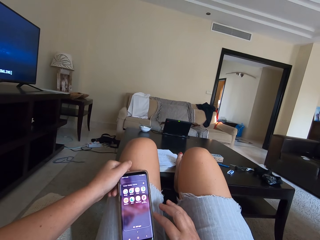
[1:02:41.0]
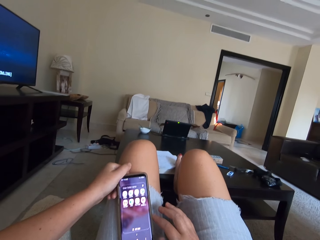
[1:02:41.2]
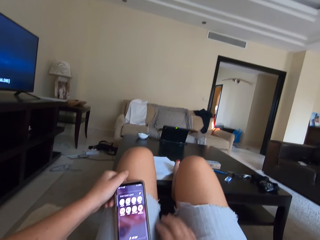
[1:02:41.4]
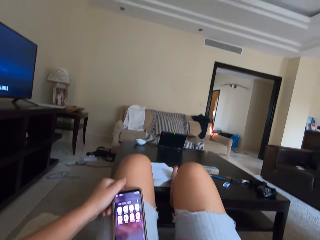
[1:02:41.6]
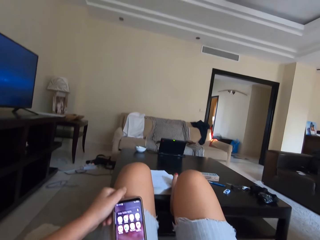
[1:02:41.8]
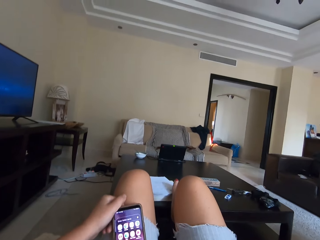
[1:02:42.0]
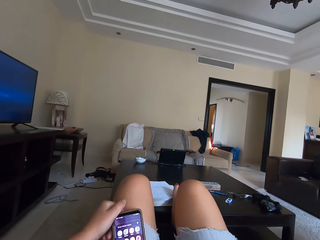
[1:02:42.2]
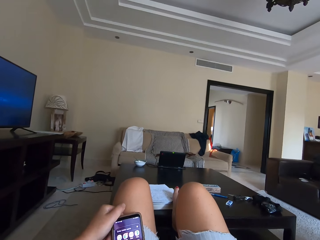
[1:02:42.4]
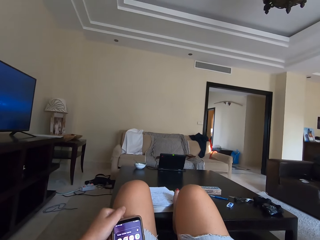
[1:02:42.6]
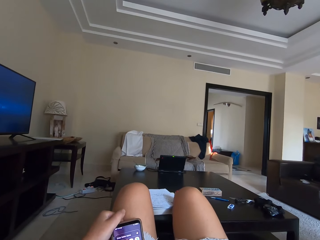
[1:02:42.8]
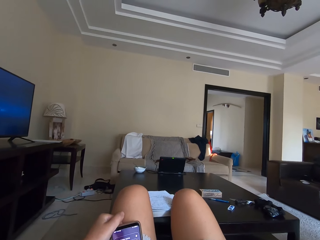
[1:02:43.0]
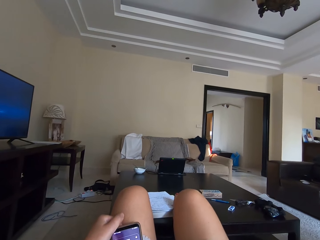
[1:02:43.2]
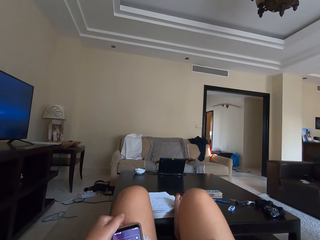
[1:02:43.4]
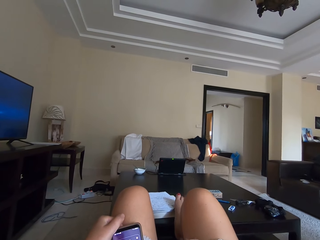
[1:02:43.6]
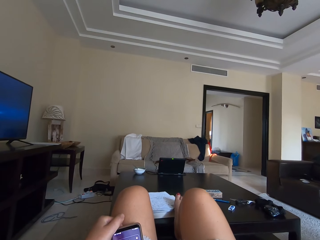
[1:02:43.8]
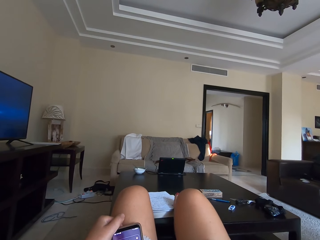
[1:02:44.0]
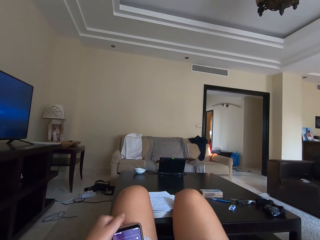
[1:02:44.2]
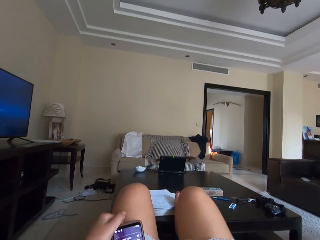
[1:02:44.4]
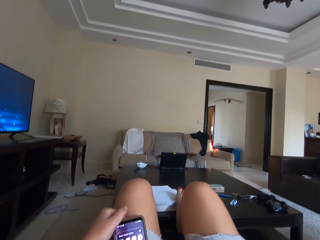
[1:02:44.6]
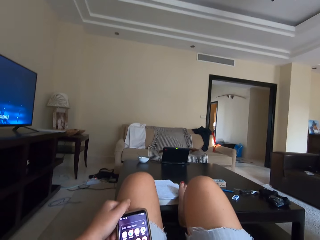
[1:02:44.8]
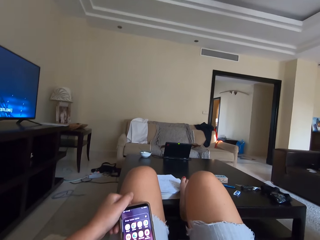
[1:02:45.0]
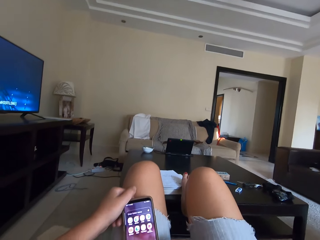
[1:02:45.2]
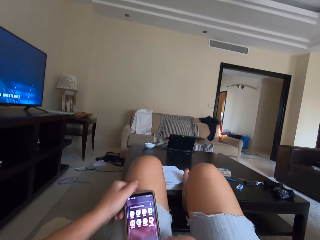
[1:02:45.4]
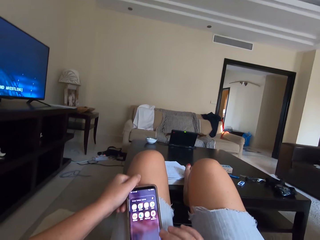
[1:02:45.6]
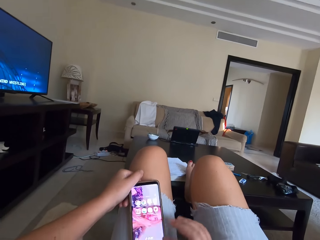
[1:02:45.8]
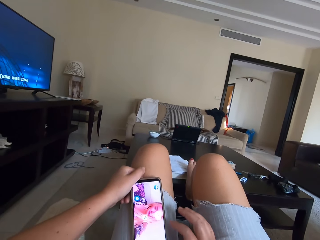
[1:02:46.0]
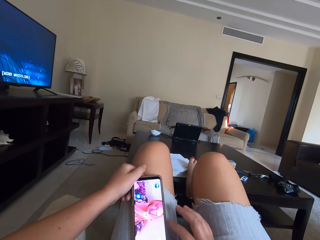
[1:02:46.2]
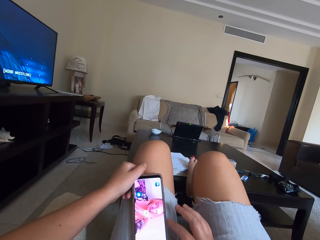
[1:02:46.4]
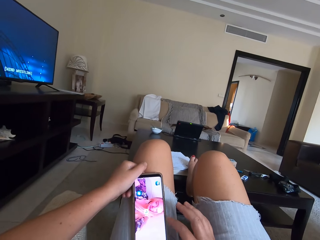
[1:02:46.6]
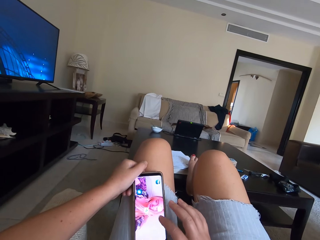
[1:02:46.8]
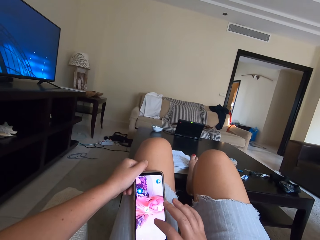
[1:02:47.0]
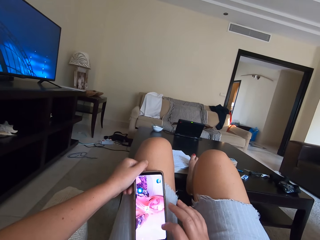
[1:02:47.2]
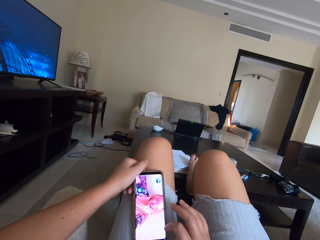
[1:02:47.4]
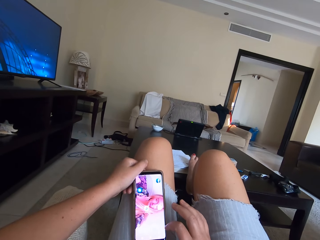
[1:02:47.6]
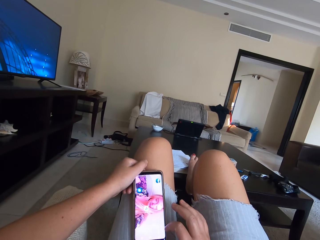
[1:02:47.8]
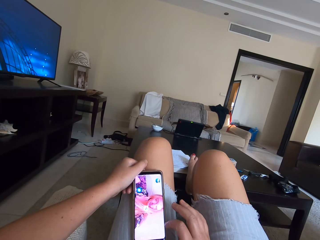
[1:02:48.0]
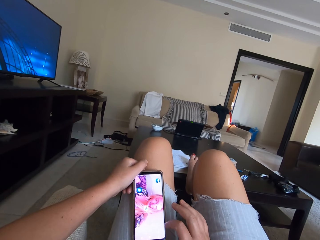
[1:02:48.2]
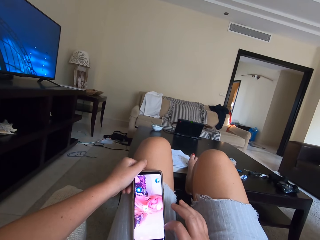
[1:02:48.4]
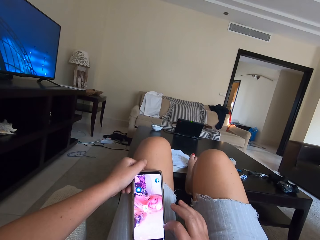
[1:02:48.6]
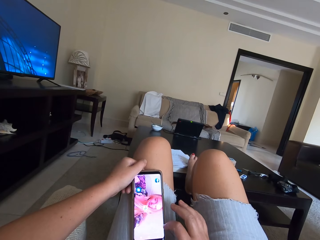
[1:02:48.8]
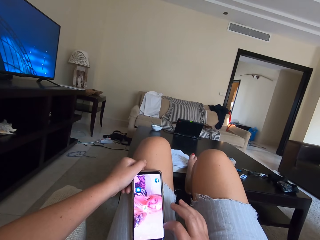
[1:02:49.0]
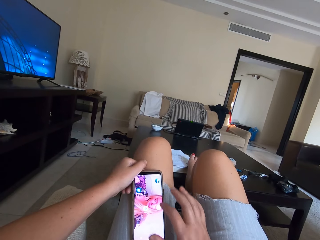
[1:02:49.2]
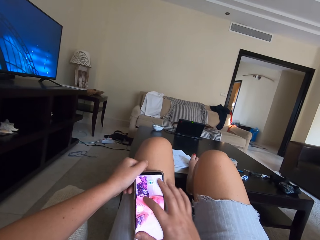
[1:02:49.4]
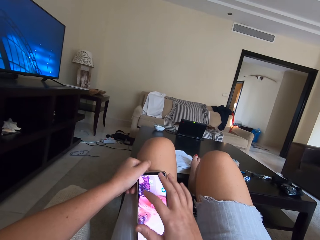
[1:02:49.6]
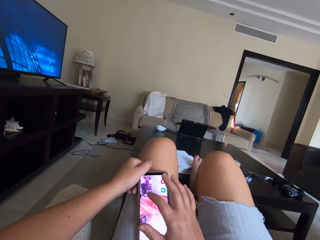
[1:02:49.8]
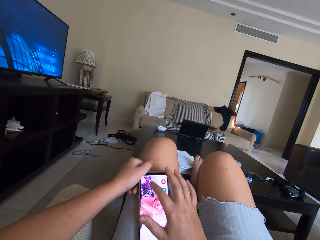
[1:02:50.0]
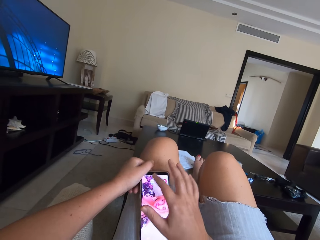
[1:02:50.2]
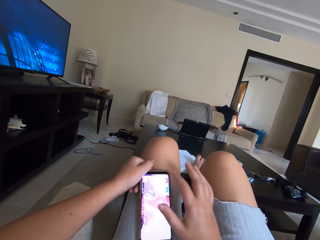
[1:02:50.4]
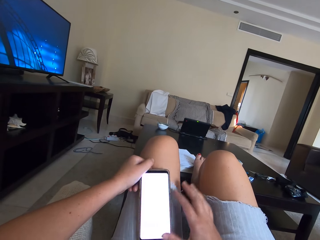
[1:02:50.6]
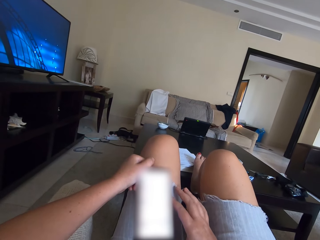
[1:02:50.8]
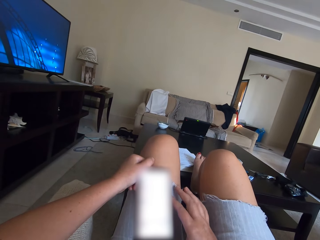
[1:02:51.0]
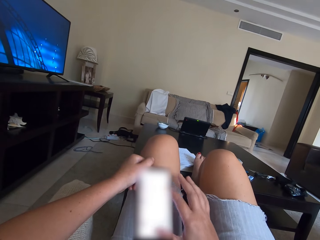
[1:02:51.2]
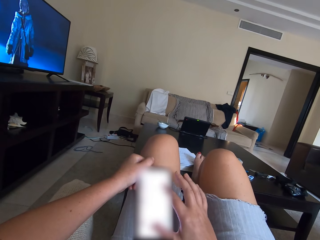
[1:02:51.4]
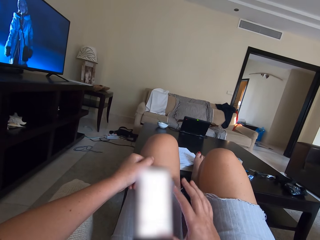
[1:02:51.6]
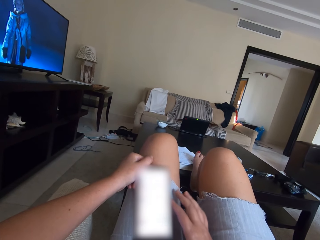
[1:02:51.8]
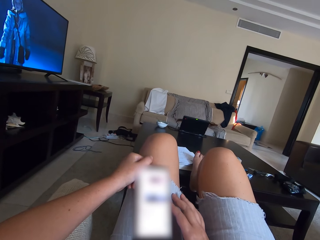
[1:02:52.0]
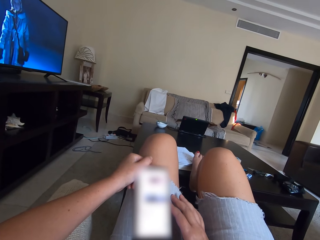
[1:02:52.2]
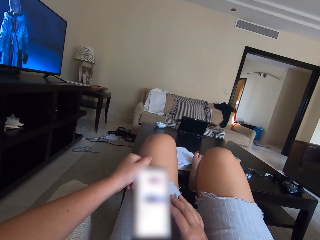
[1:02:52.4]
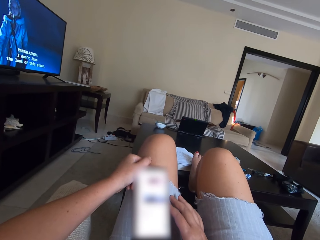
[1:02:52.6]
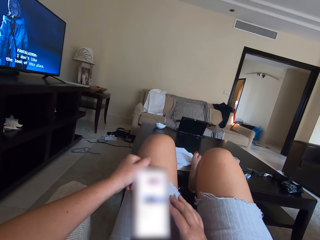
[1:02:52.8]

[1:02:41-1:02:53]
The camera wearer shakes the leg. They press the phone.

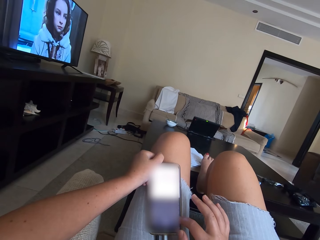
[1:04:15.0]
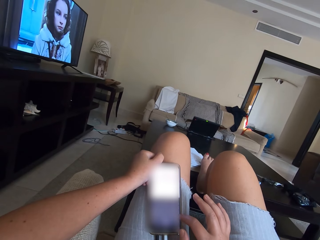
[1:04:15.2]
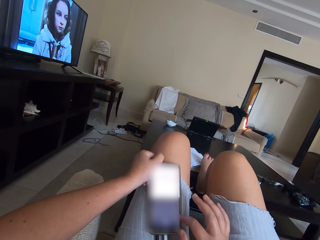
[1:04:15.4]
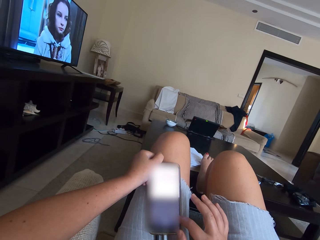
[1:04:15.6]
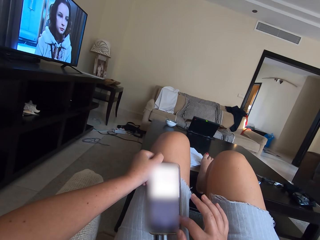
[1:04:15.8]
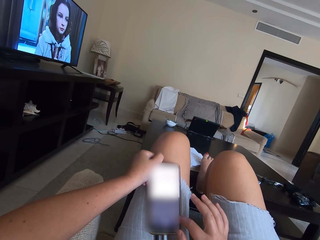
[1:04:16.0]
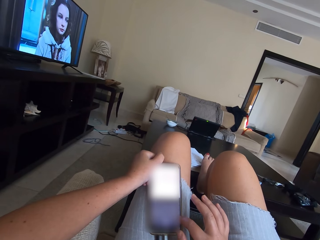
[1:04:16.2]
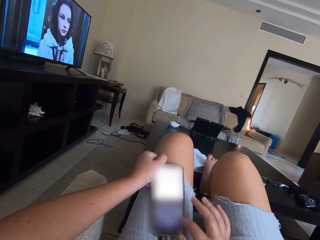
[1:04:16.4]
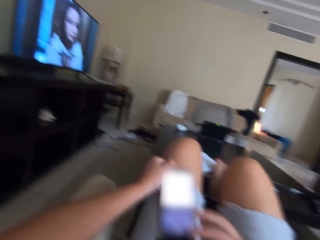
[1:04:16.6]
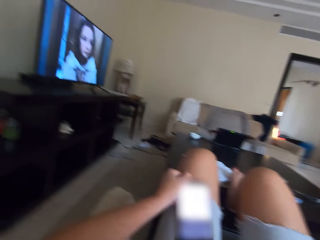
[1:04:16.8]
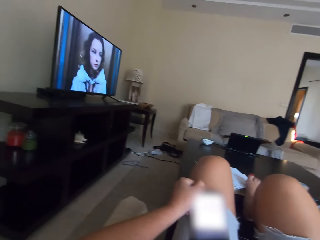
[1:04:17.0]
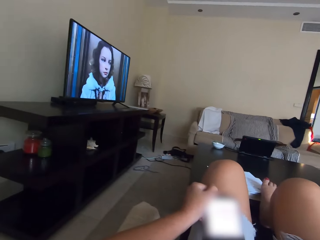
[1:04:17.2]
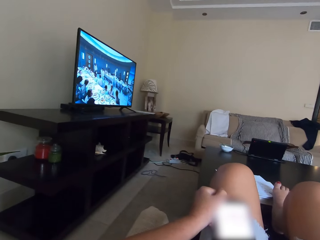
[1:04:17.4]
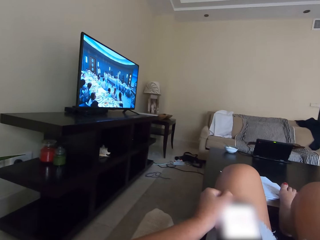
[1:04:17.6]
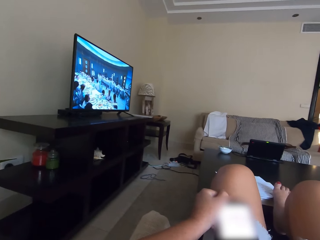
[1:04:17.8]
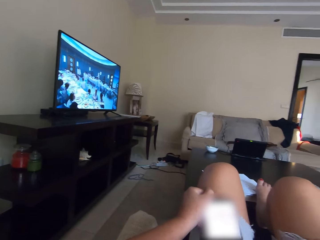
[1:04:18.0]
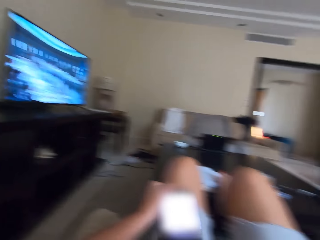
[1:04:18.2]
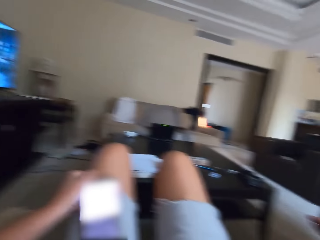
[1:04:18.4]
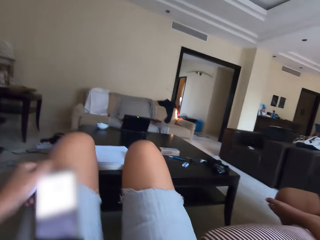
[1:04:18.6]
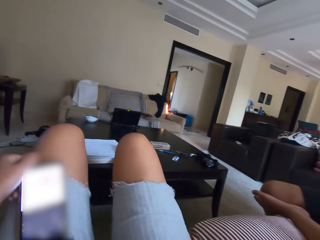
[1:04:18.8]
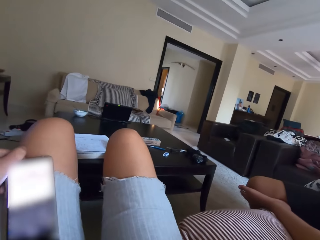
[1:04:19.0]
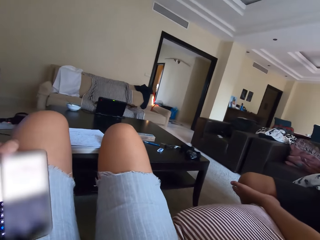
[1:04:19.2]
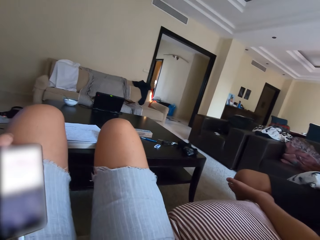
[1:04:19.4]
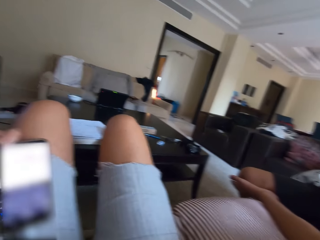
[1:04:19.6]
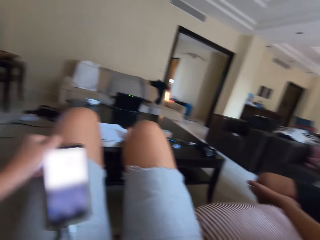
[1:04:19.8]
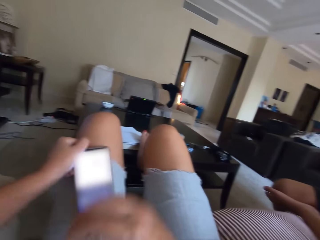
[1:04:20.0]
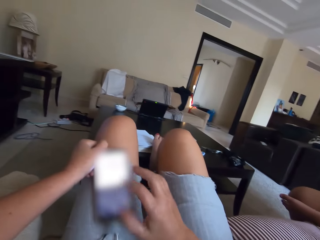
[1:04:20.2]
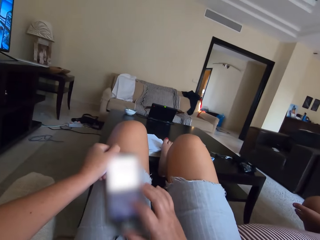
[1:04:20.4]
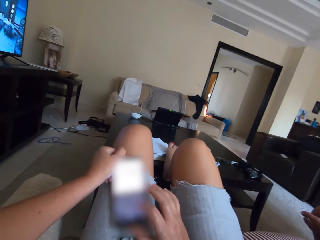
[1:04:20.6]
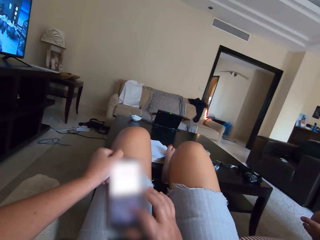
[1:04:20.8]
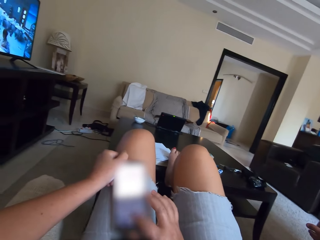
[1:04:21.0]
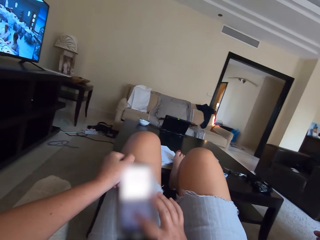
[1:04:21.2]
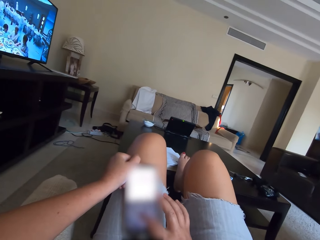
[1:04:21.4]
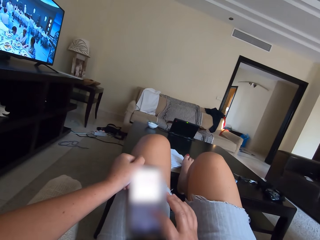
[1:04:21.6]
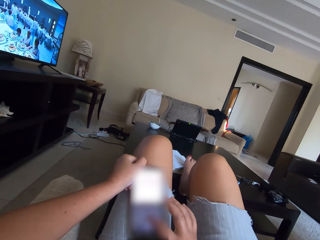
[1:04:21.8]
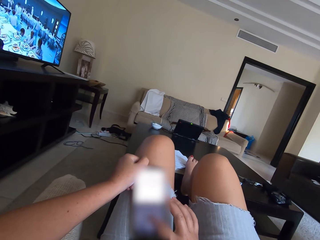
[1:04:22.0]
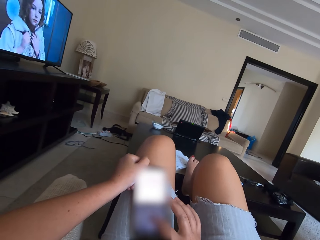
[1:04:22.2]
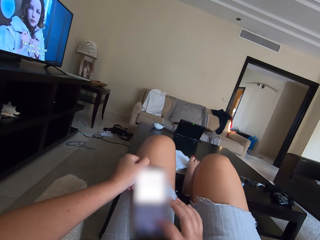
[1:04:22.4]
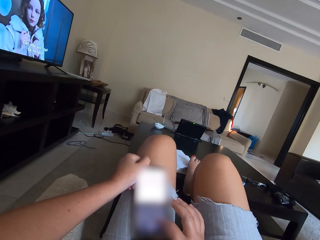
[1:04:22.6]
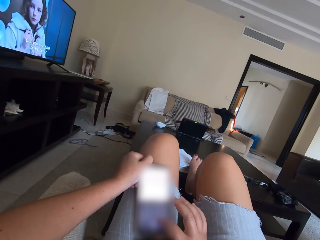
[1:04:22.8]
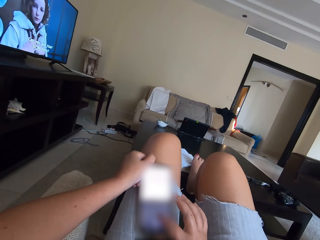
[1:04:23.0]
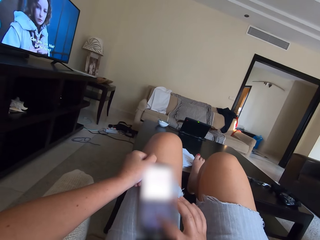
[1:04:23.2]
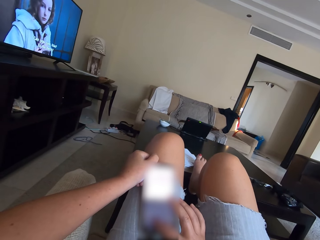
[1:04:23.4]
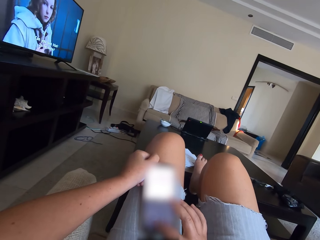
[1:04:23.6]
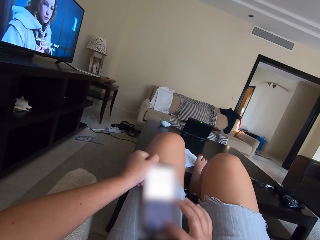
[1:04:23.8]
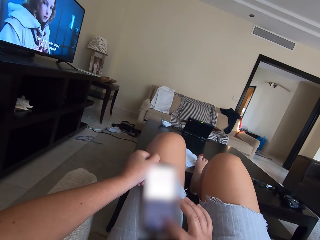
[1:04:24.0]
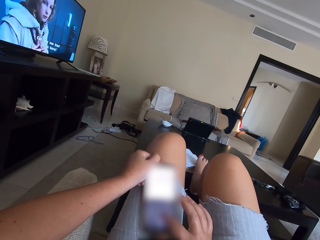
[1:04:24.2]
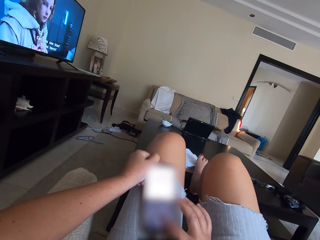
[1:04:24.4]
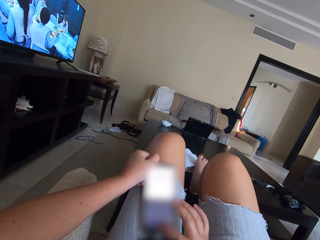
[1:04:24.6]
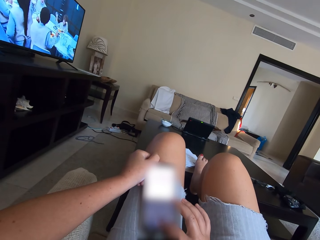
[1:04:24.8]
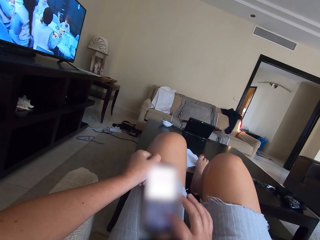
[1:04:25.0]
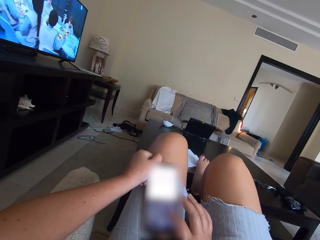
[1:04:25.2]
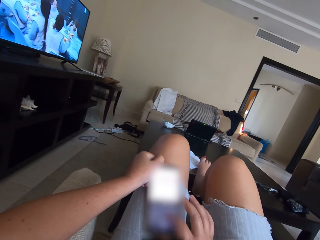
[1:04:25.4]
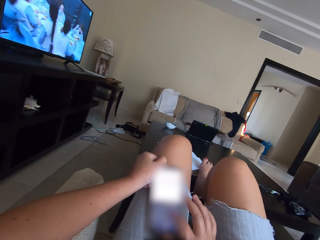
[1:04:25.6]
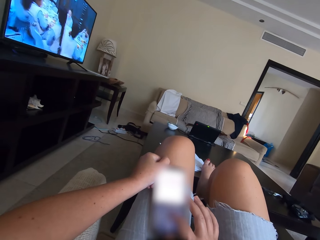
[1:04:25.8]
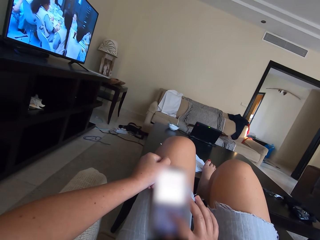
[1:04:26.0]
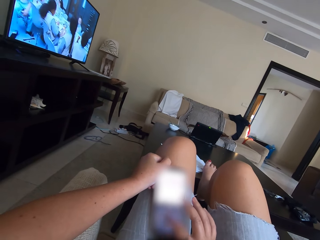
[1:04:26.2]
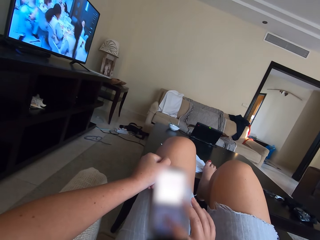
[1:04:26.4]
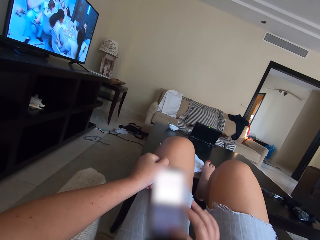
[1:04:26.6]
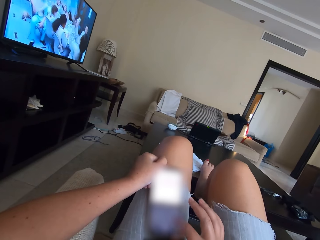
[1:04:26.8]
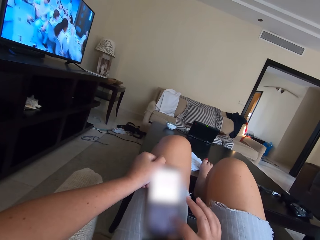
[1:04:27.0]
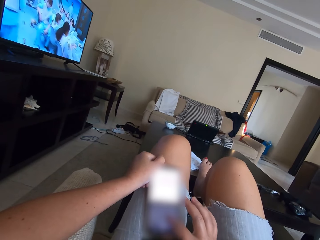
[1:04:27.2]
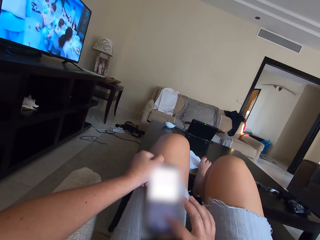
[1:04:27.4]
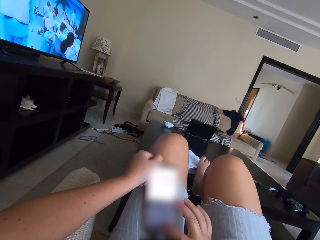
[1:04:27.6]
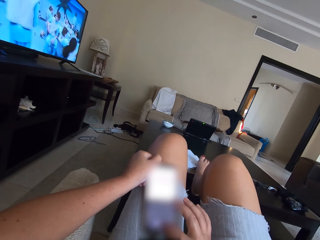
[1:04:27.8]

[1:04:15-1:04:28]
The camera wearer removes the hand. They scroll the phone.
